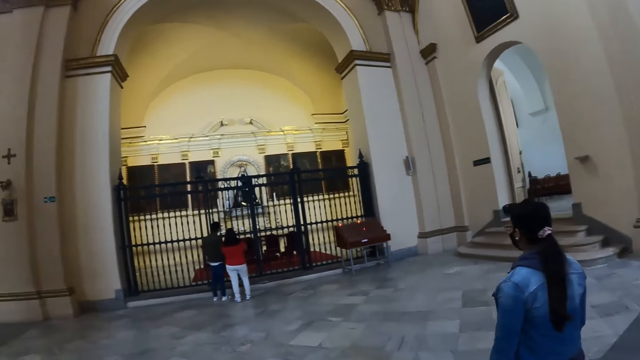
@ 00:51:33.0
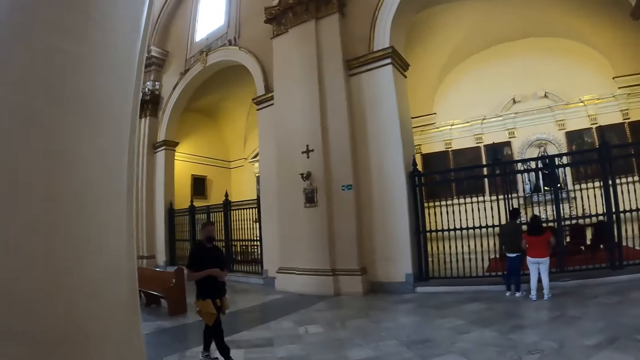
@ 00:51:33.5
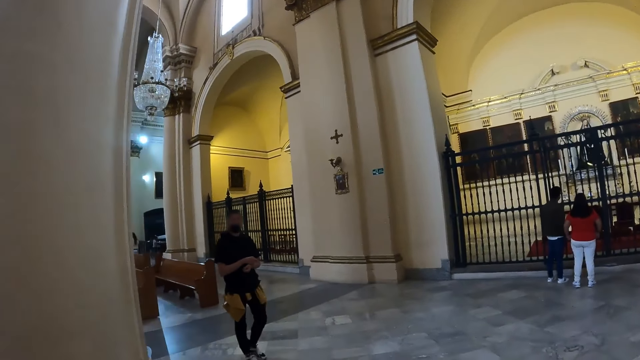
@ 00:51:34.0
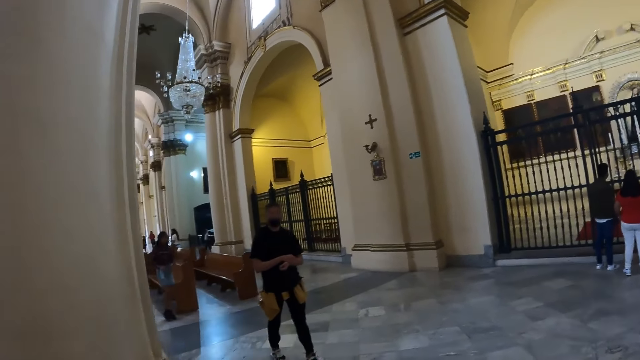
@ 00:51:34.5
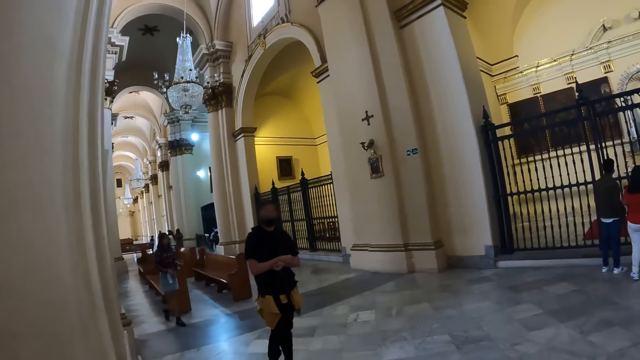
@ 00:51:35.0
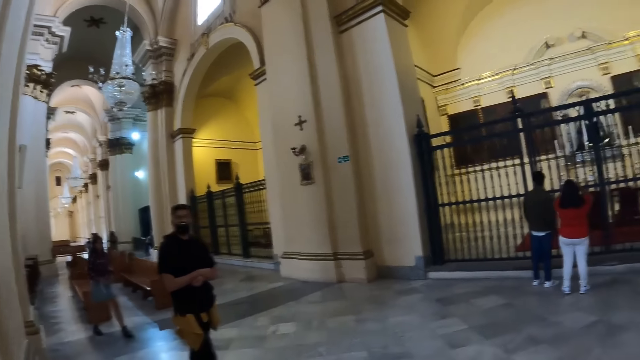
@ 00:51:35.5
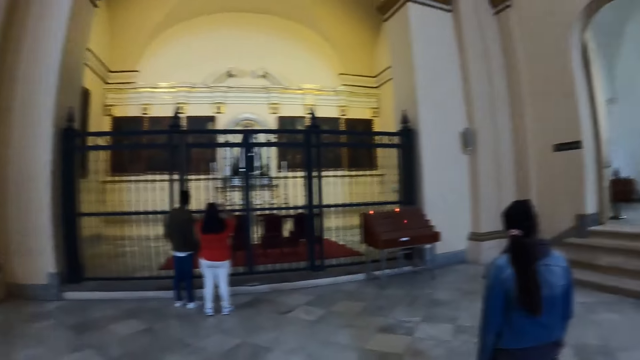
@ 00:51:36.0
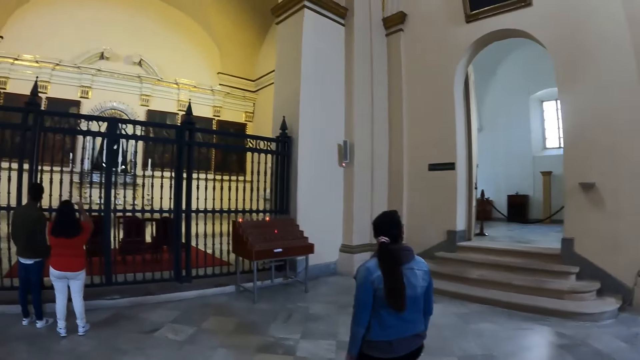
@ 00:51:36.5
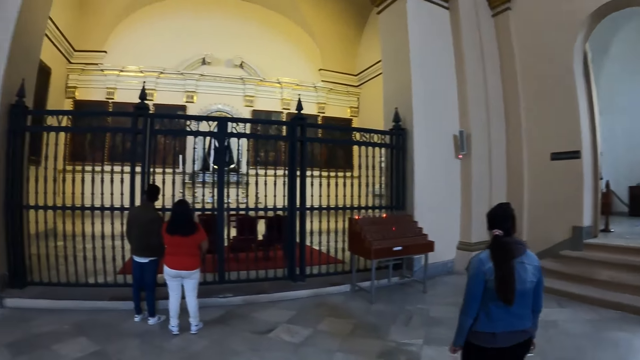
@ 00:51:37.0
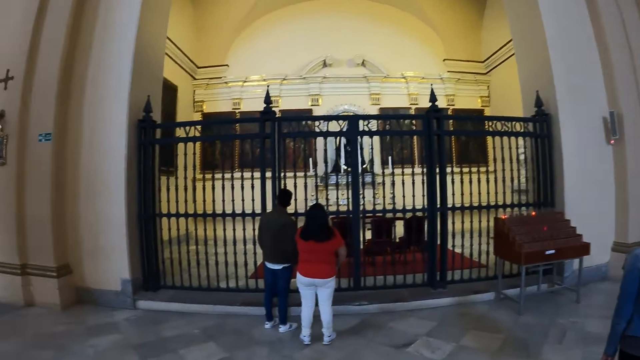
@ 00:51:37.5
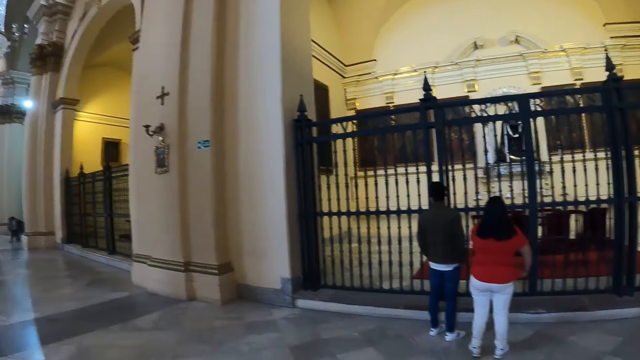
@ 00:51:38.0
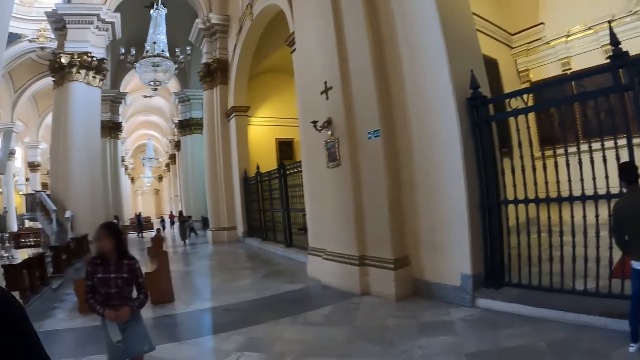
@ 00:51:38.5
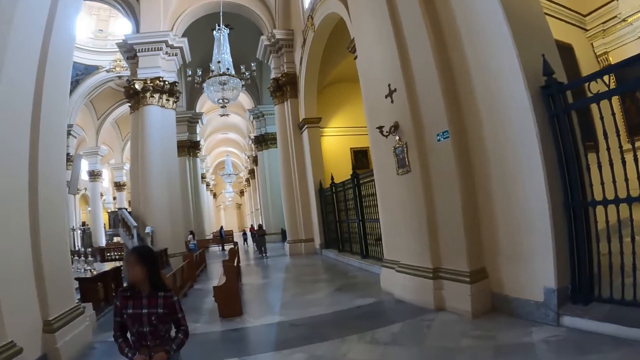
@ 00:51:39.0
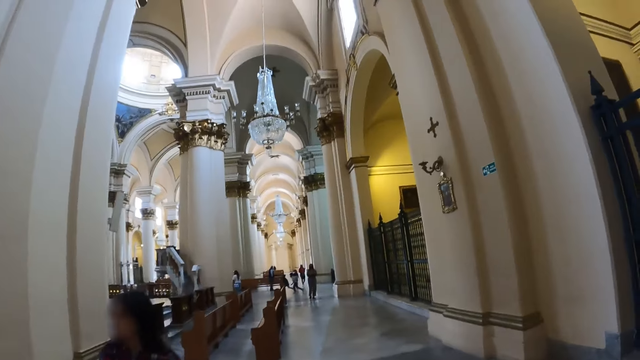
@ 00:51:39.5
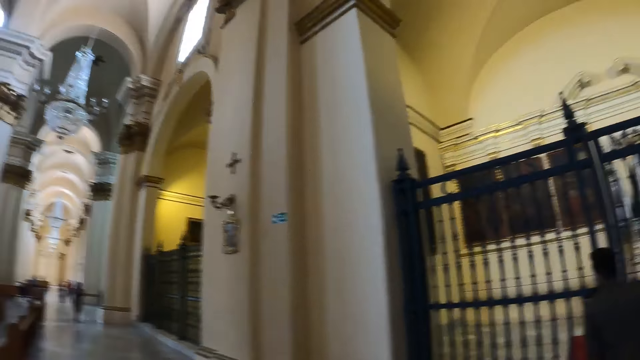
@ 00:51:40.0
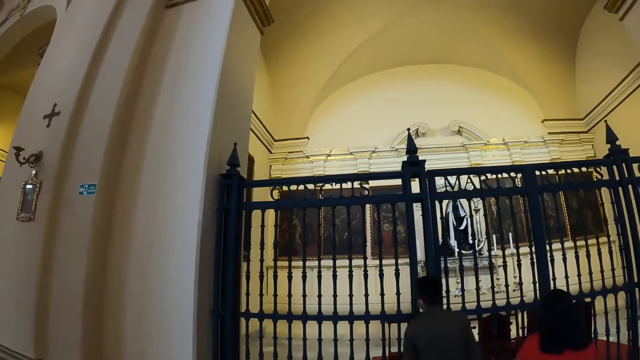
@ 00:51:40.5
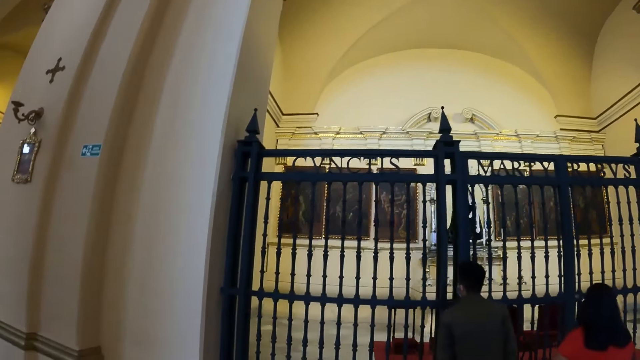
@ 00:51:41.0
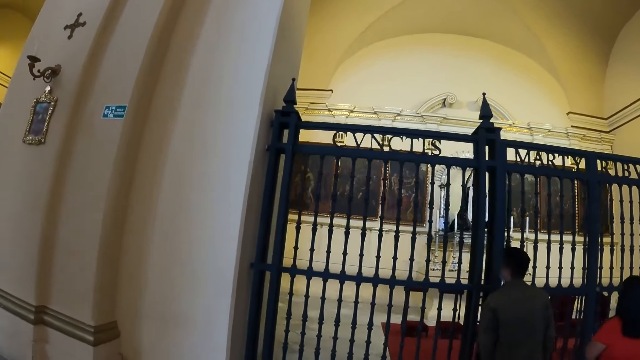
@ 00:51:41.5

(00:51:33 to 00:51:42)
The camera wearer looks around.

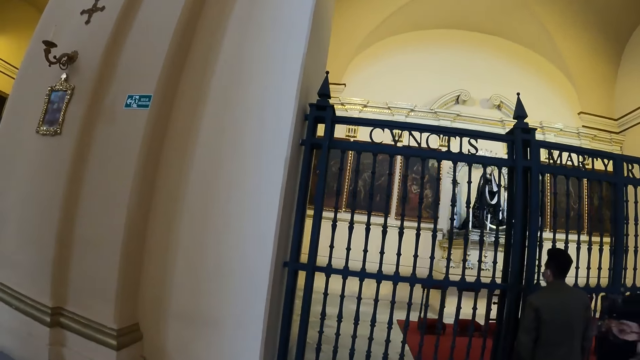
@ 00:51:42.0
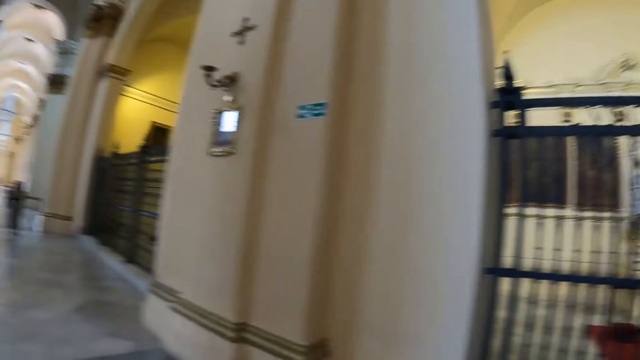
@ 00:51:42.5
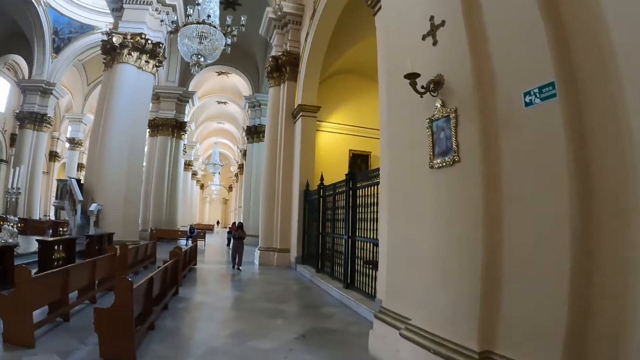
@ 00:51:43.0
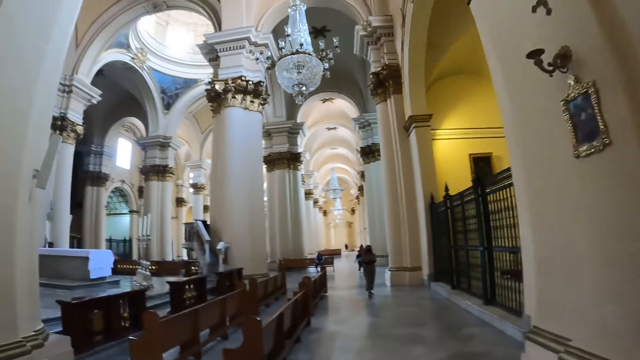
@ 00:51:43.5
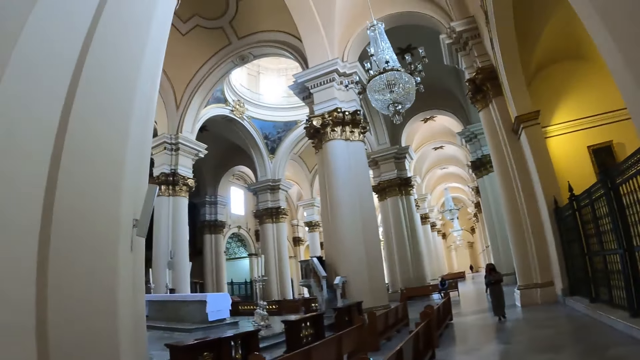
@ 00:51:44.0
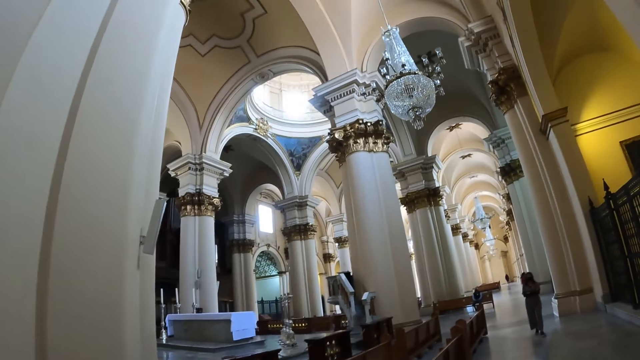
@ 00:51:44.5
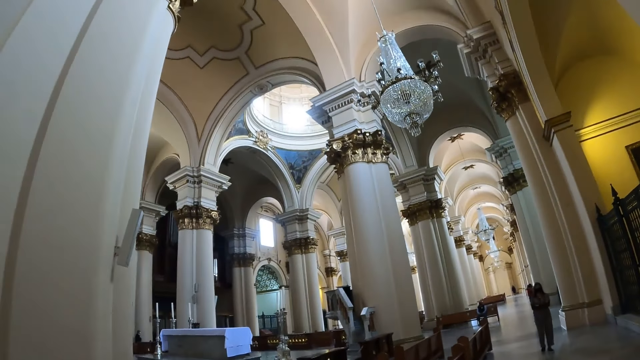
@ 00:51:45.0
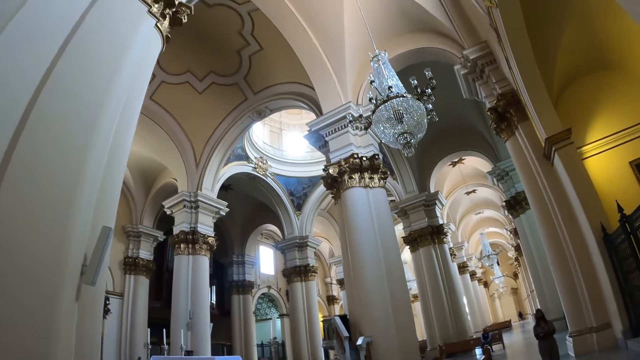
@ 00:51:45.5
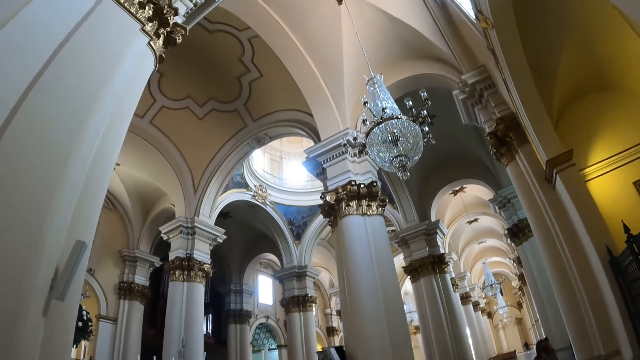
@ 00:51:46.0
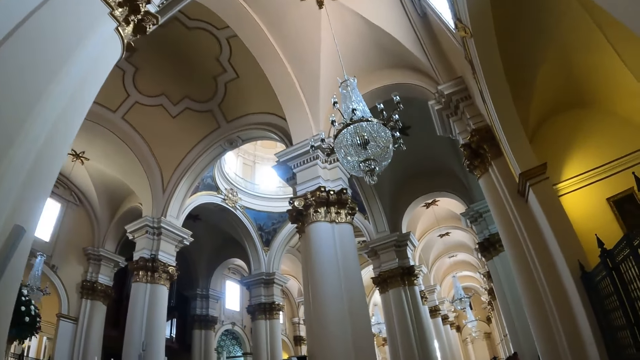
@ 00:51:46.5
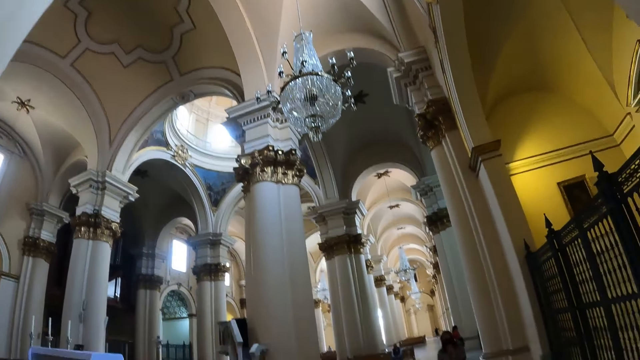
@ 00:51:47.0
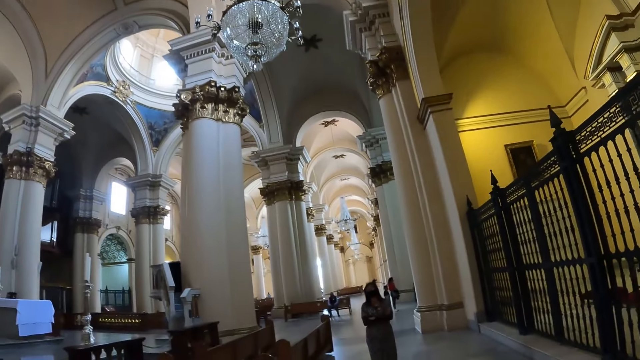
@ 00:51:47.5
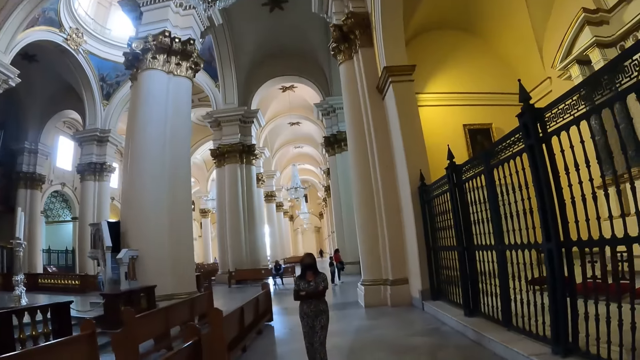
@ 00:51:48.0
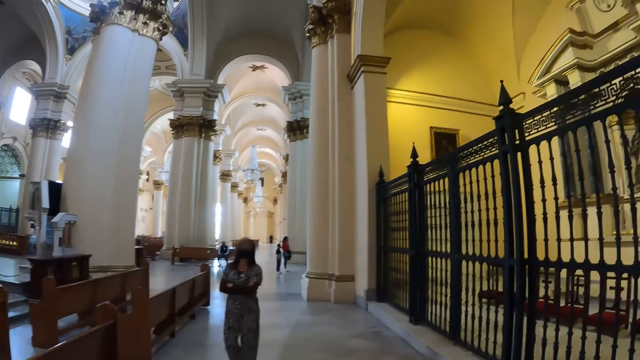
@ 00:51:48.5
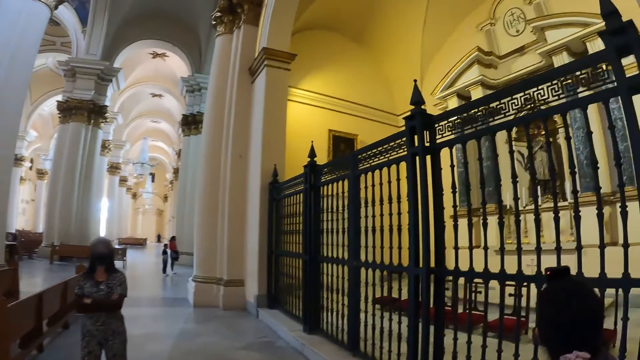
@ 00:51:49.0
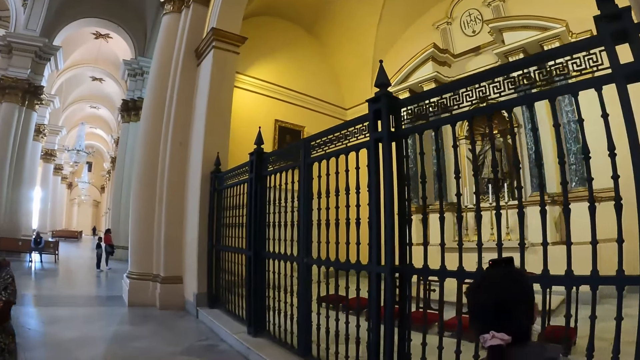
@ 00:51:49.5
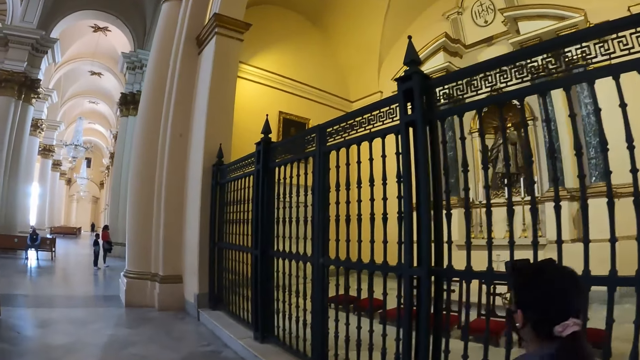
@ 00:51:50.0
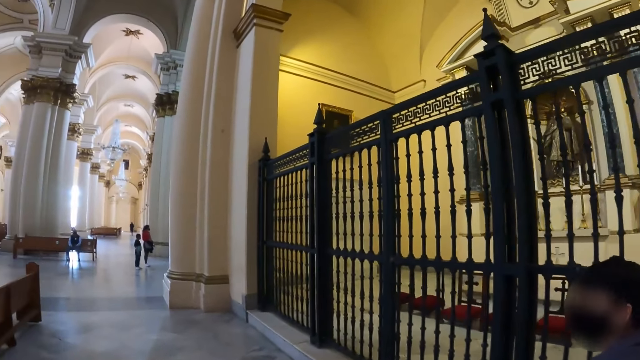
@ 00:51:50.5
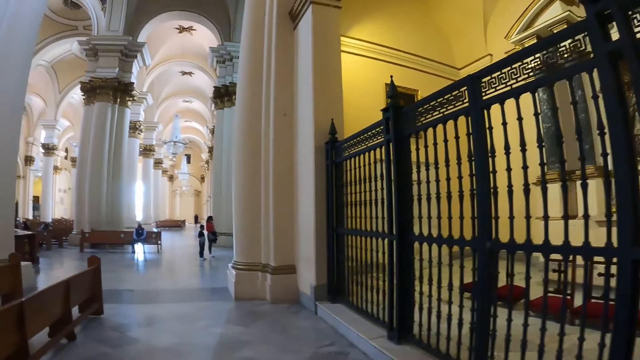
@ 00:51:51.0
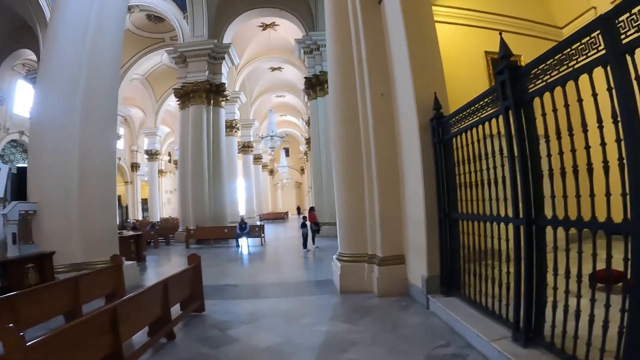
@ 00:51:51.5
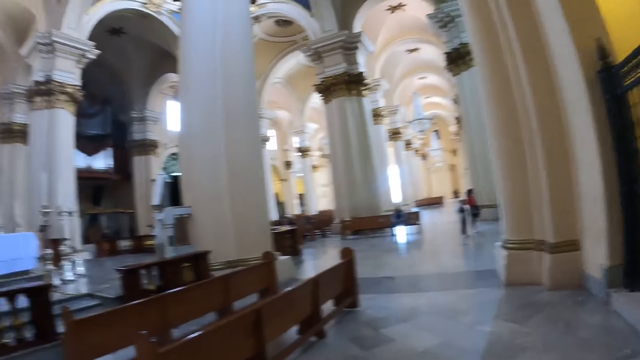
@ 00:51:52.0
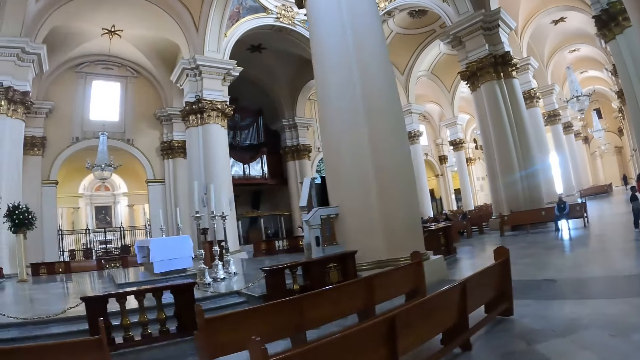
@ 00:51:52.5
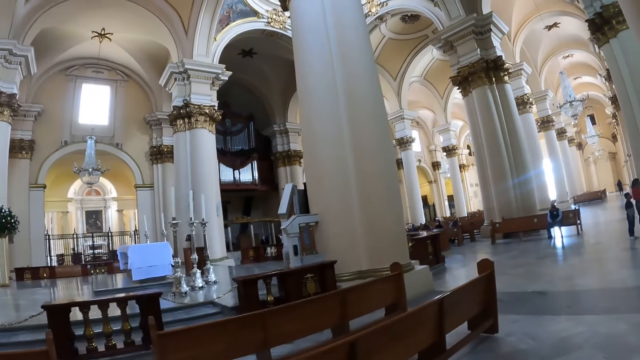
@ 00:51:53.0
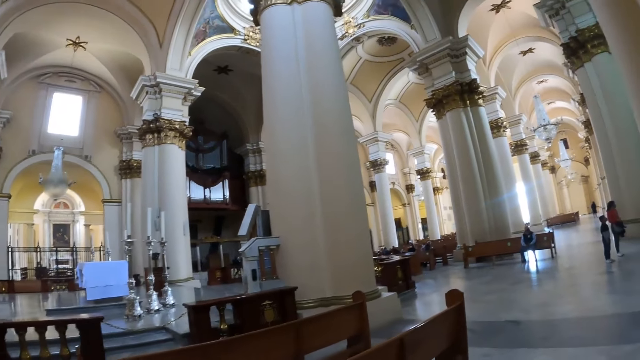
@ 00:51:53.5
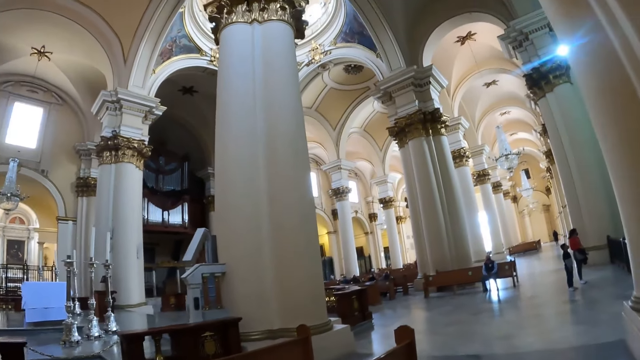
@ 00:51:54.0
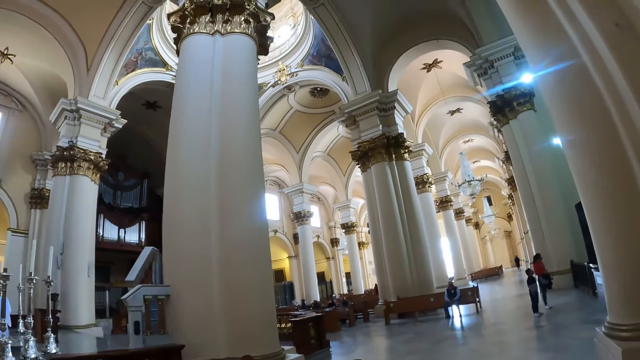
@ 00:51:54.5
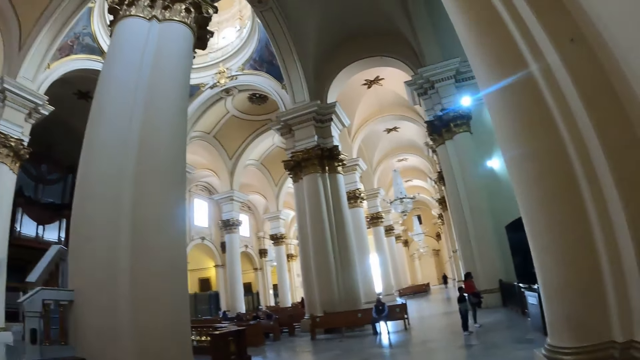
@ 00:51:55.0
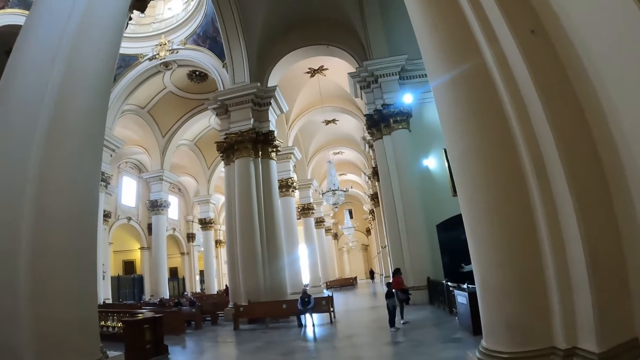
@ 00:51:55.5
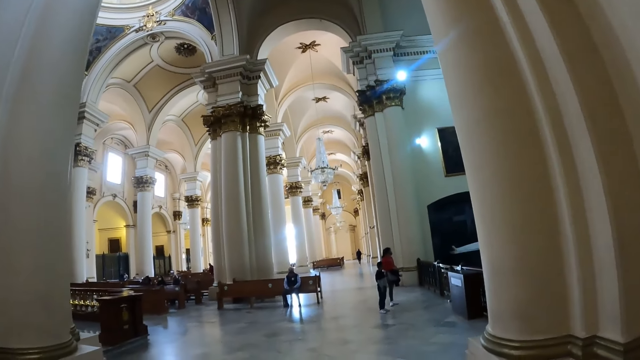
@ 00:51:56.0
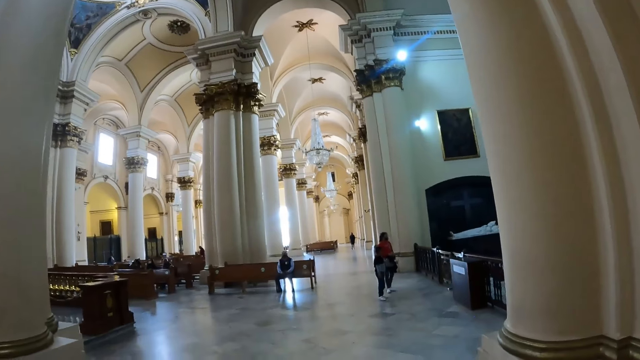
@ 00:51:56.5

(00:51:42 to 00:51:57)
The camera wearer walks around. They look around. They walk around.
